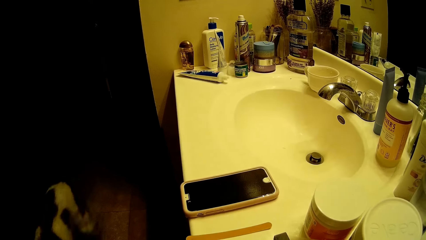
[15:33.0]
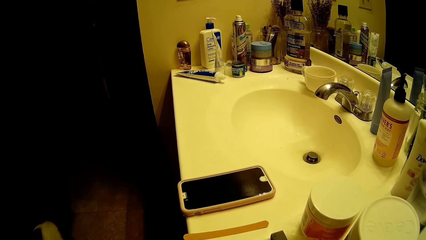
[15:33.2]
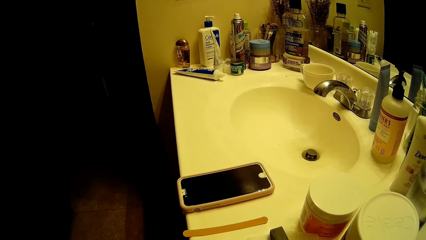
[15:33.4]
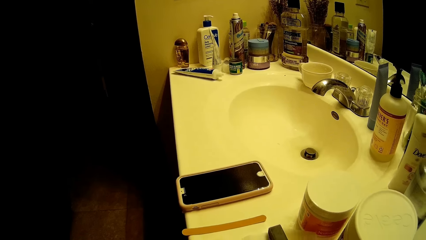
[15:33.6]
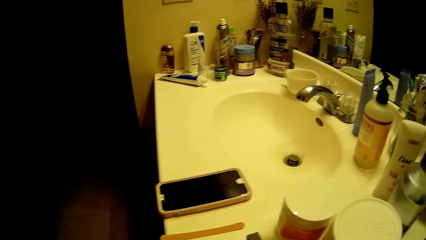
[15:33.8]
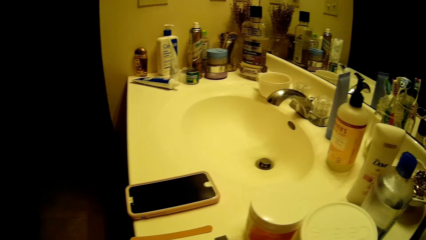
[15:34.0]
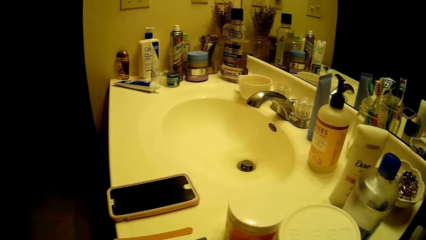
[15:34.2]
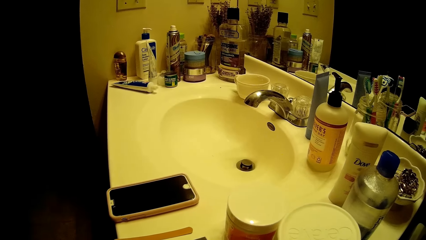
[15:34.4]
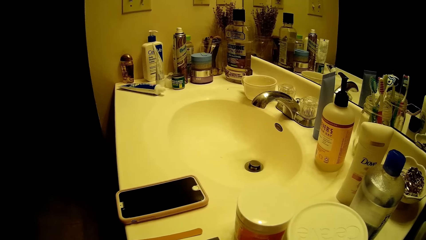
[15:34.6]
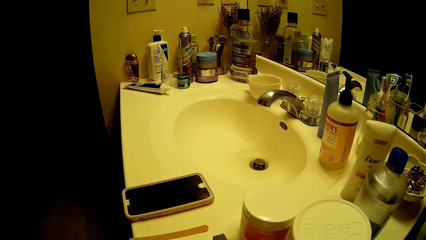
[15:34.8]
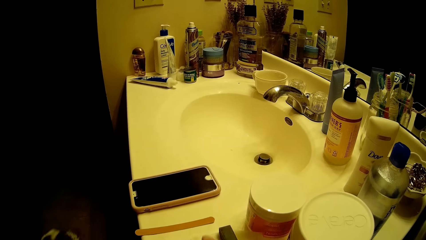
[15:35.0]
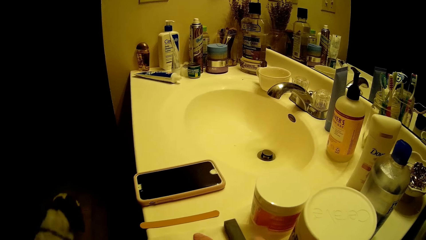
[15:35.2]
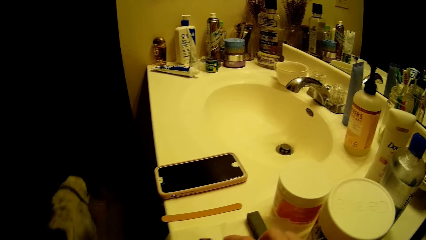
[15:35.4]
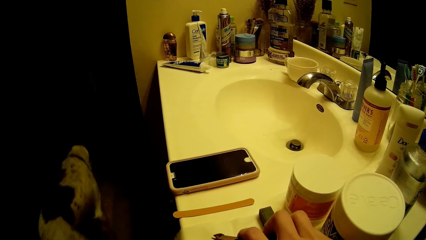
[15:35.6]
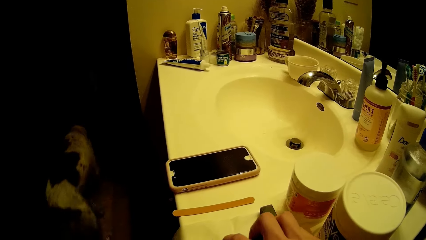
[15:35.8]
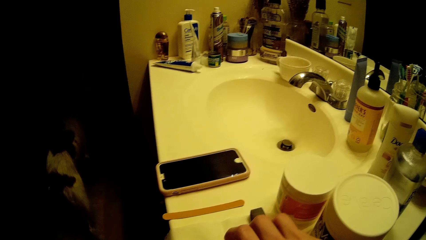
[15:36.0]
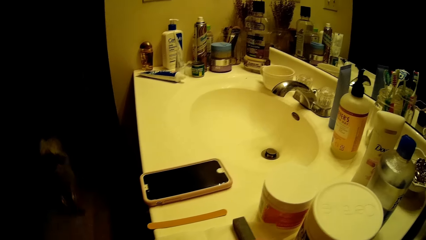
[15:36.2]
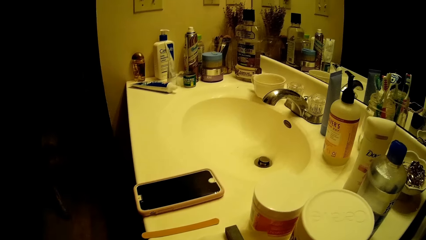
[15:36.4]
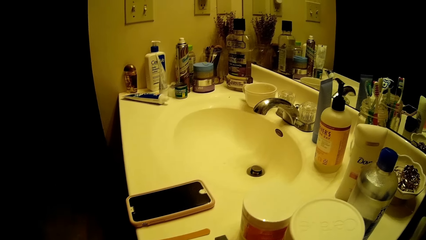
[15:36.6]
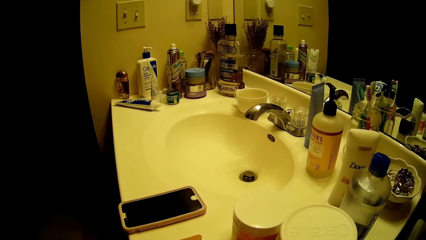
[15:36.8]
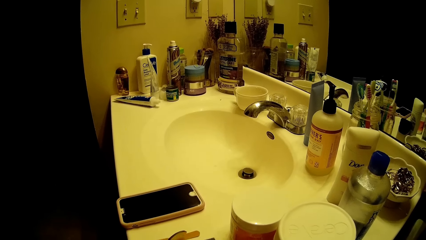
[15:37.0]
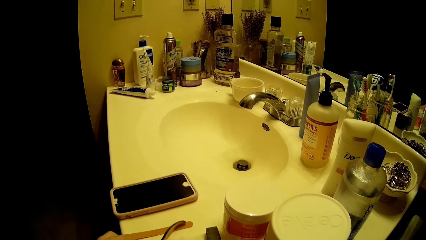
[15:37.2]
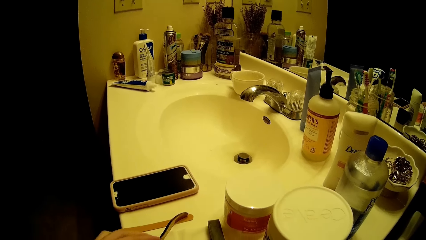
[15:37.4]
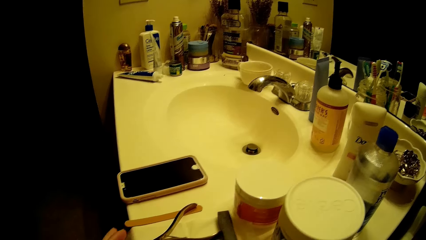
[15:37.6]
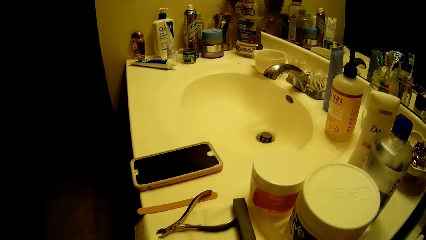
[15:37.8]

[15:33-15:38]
The camera wearer adjusts a plastic film with a plier. He drops the plier on the sink with his left hand.

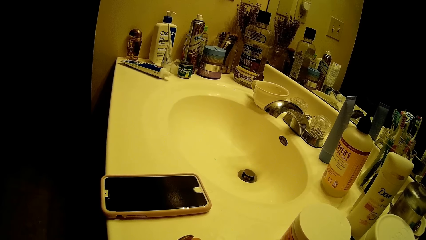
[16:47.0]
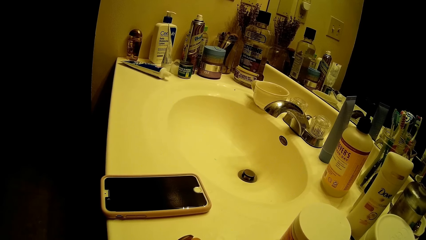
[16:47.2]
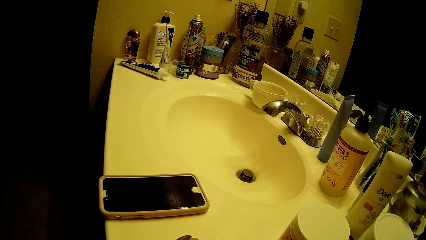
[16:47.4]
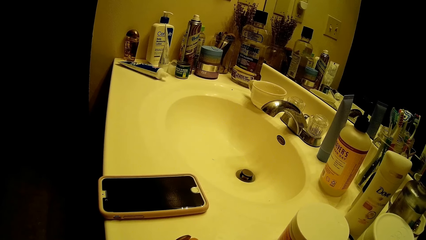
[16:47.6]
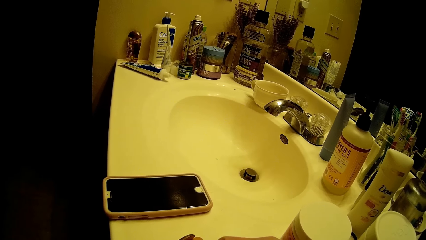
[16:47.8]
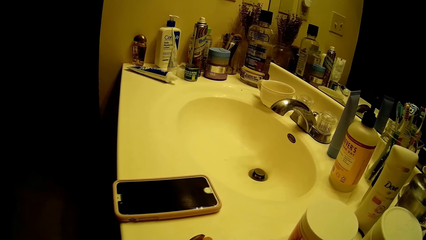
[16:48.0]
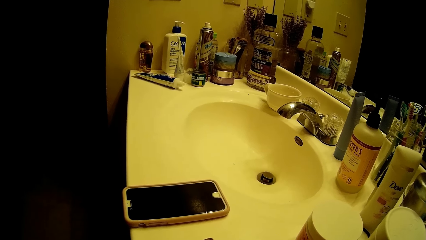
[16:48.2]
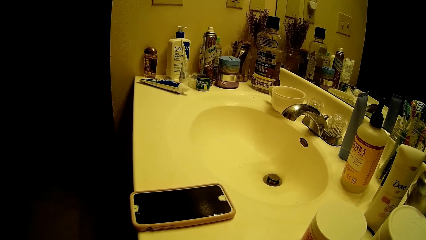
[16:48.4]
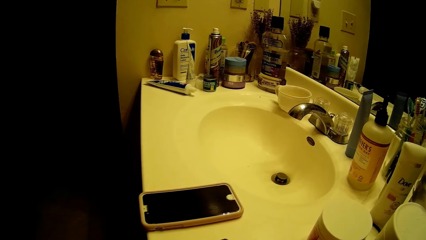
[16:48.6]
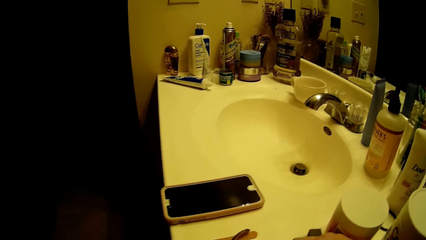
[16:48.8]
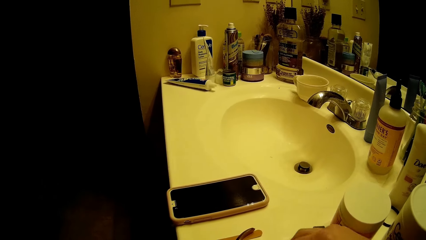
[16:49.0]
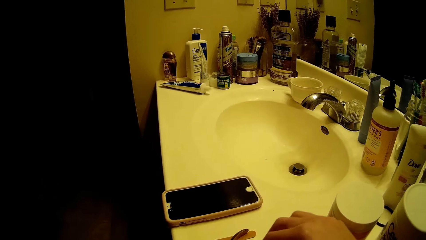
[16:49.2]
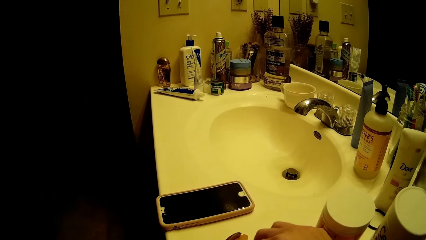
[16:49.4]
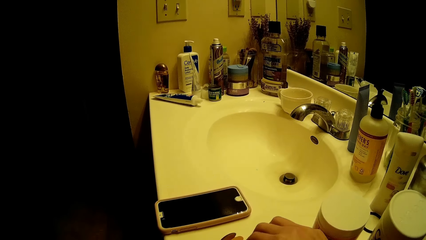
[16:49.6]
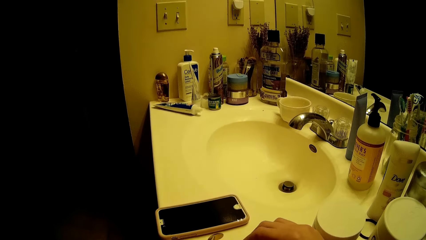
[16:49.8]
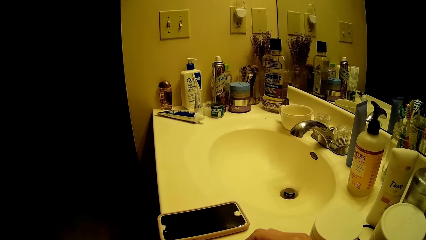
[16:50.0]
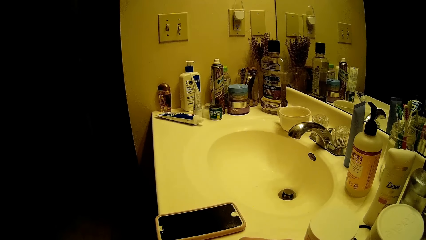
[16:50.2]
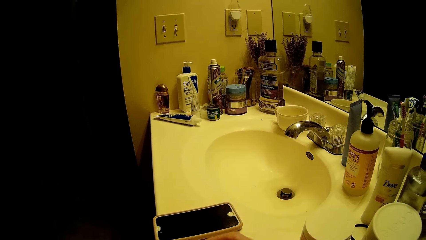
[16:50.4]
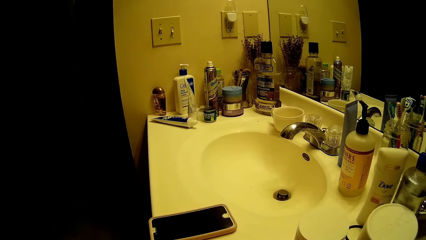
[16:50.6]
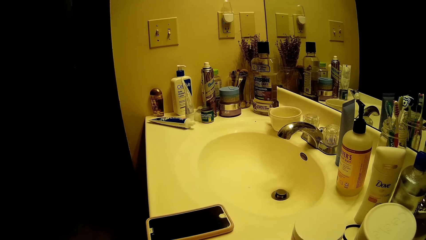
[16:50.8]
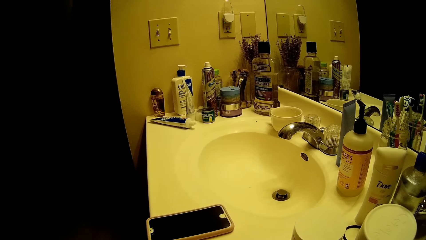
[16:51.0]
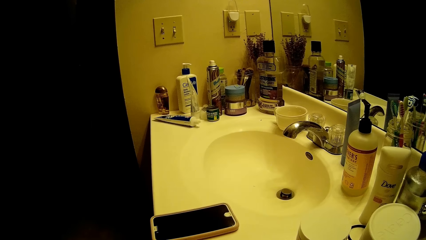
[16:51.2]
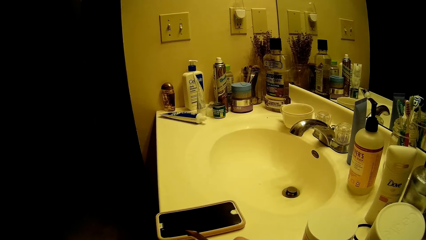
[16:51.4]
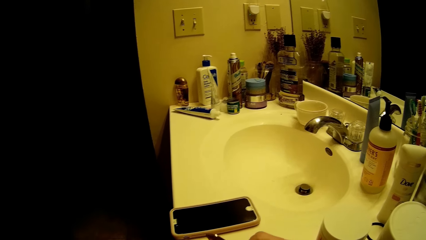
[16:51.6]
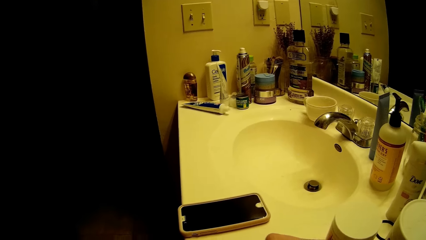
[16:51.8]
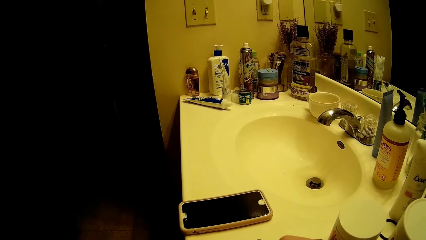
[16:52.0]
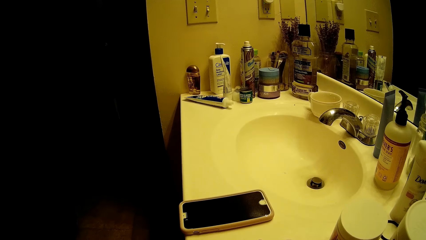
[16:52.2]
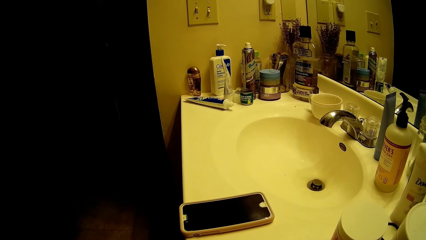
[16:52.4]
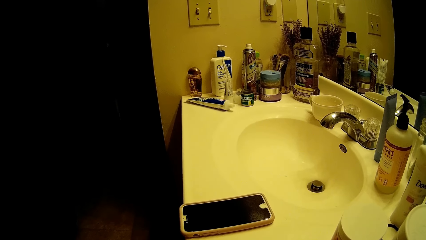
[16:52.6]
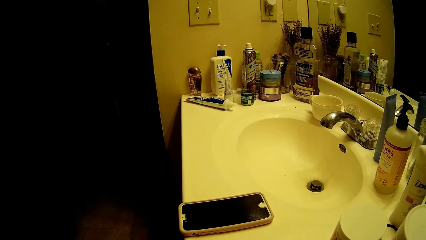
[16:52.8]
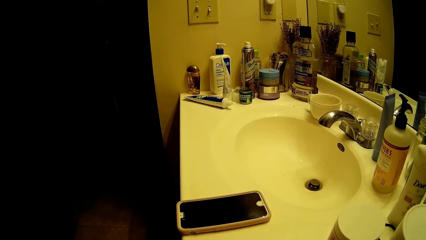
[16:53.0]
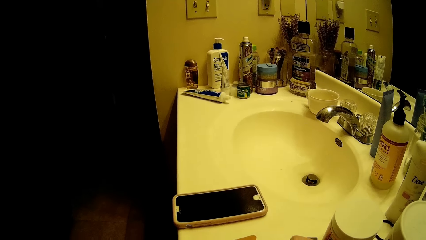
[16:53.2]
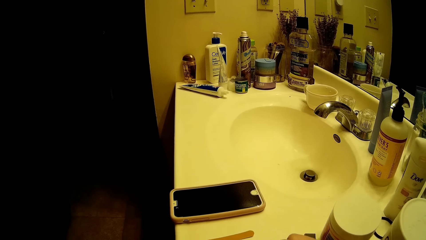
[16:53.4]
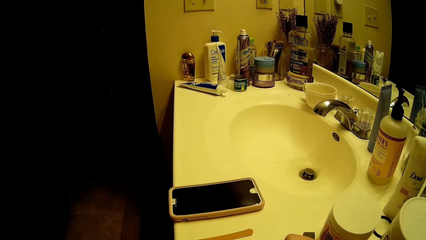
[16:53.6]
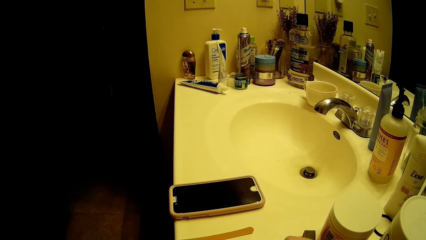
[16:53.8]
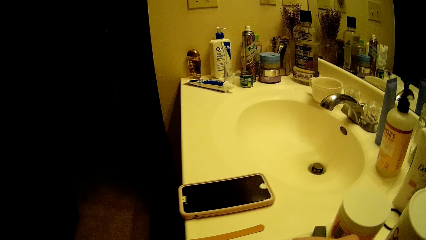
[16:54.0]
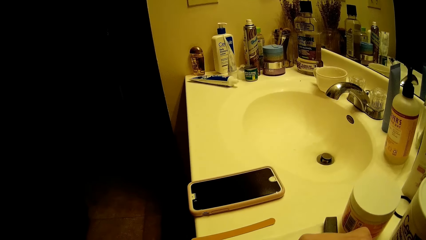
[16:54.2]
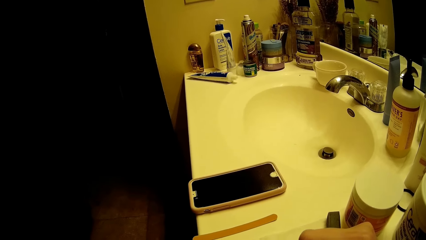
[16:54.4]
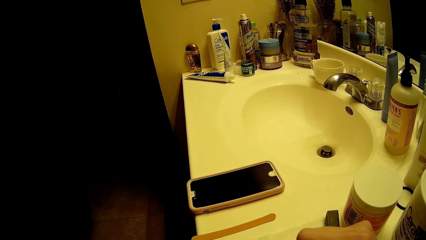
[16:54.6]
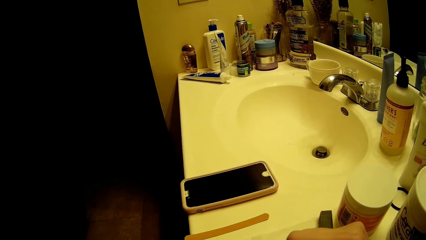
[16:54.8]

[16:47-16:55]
The camera wearer takes the plier from the sink with his right hand.

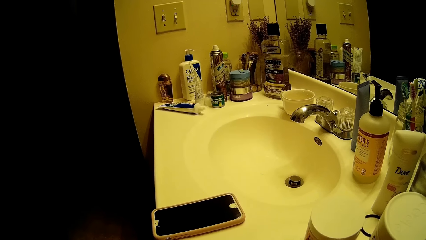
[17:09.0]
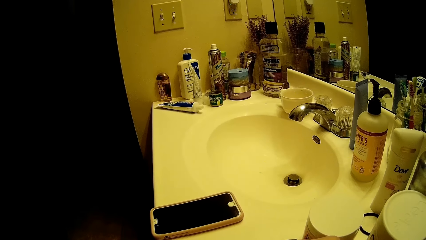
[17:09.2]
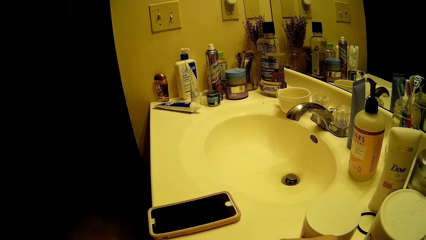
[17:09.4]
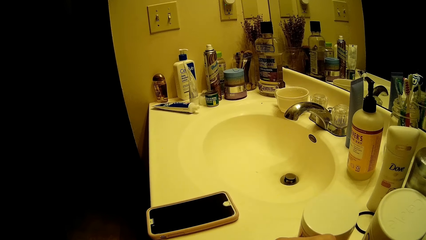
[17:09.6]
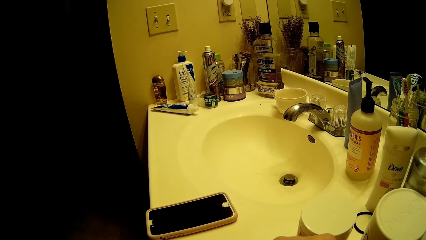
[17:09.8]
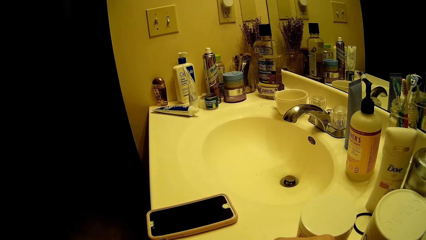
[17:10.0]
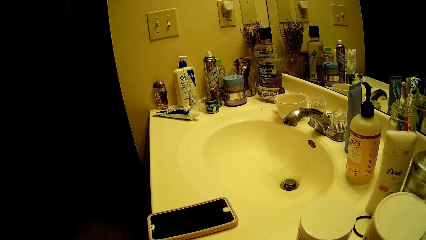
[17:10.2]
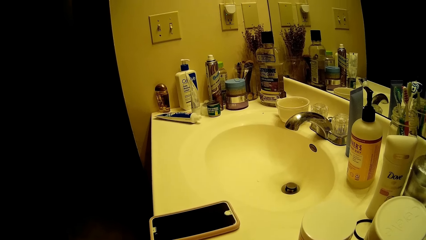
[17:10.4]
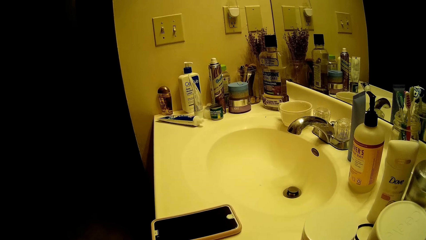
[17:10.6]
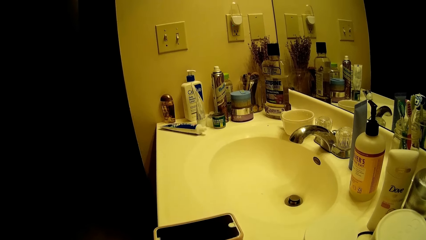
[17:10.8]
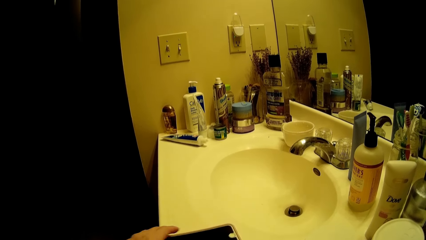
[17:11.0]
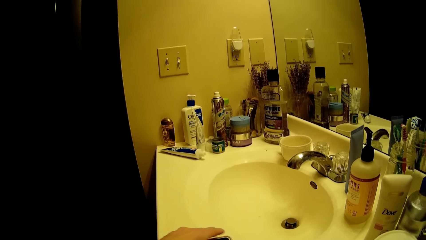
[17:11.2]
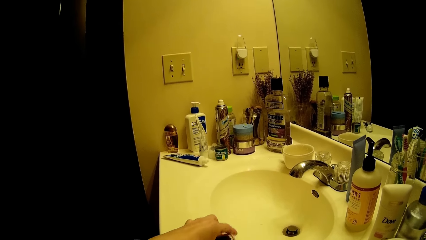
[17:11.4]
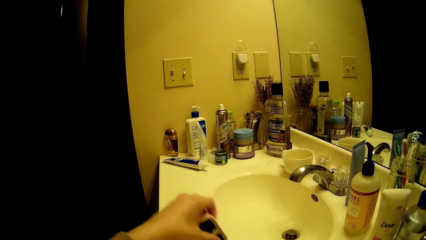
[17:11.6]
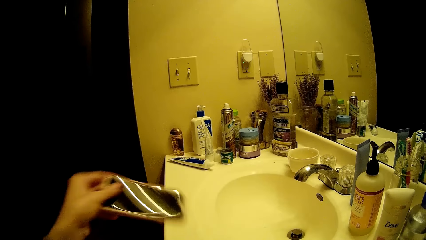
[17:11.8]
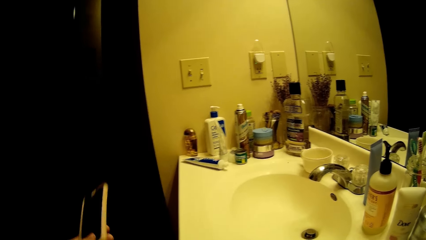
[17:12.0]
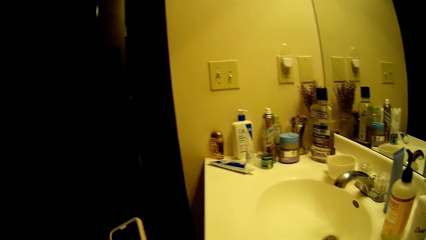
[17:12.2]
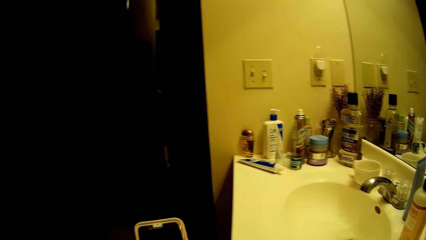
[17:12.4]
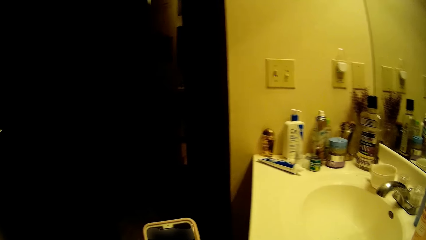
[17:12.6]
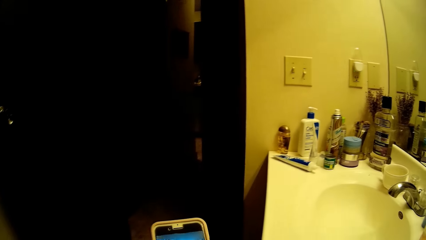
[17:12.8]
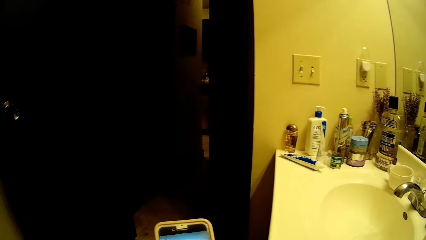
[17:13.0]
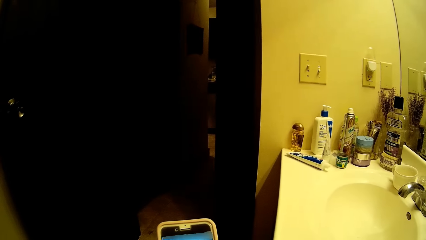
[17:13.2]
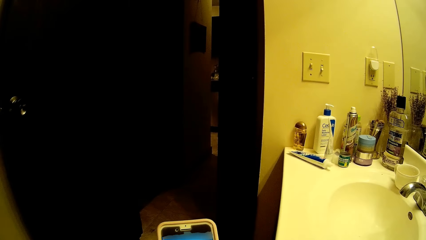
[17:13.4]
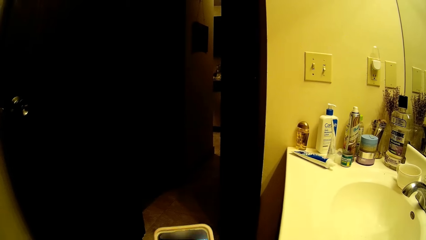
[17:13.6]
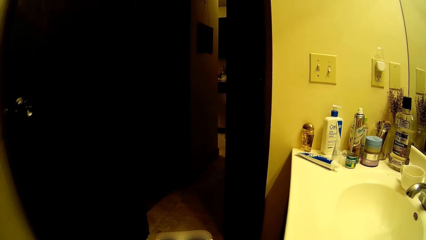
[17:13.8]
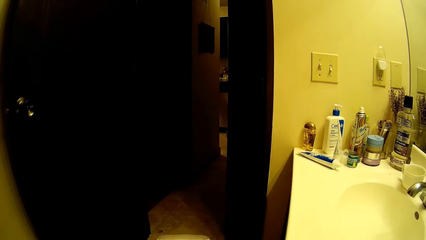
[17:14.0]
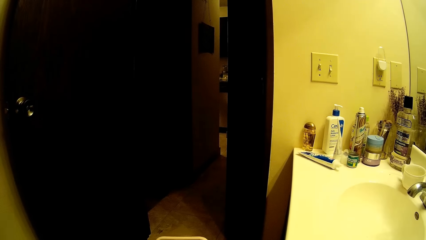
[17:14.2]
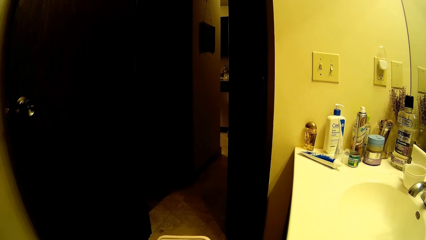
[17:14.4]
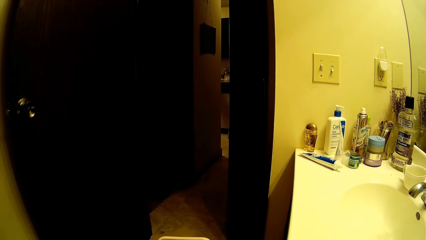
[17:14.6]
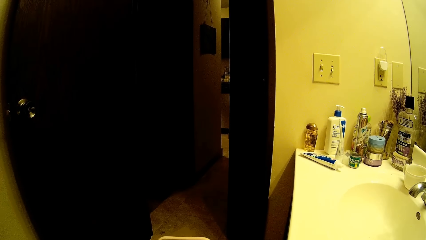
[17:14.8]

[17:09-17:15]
The camera wearer takes the phone from the sink with his left hand. He operates the phone with his left hand.
